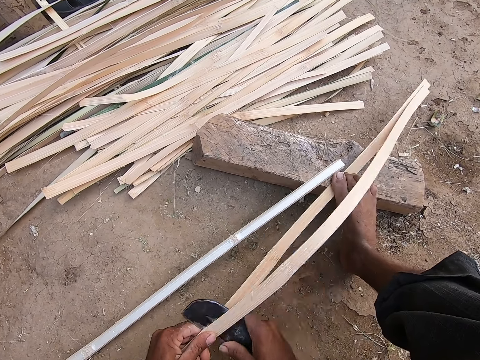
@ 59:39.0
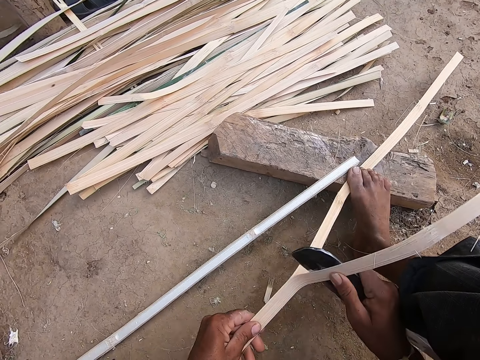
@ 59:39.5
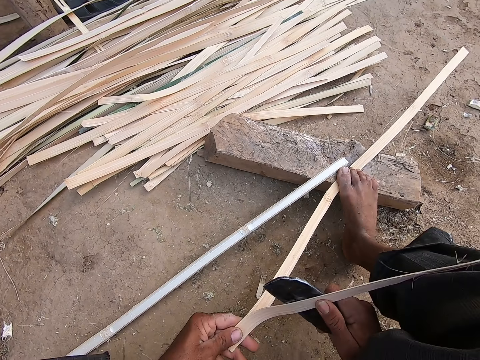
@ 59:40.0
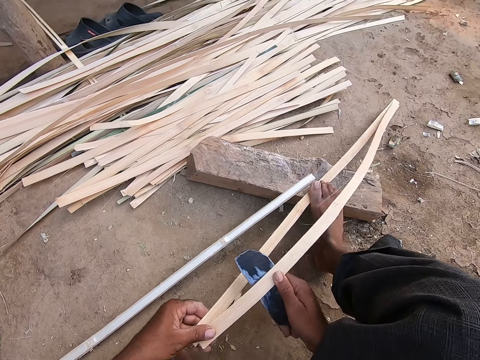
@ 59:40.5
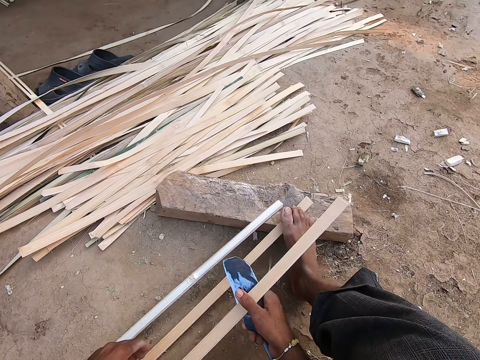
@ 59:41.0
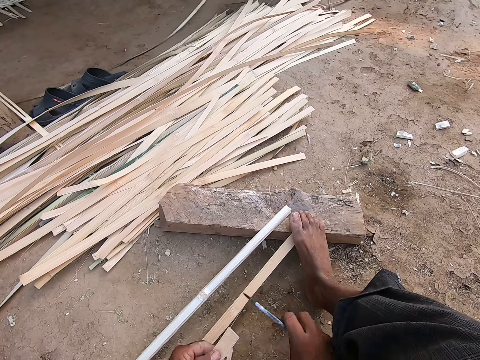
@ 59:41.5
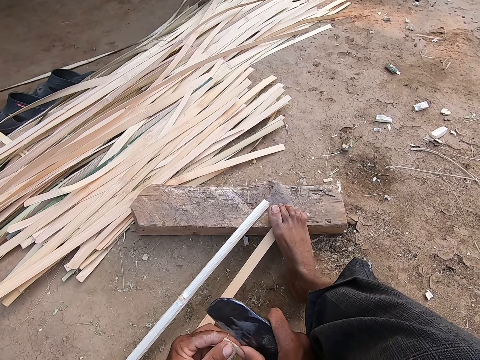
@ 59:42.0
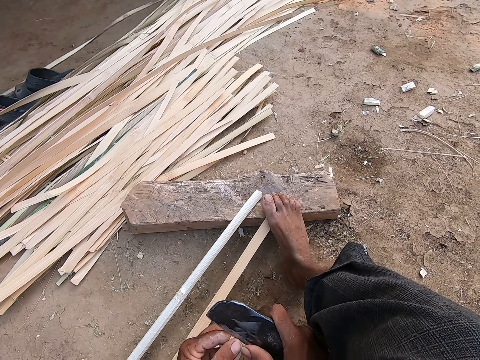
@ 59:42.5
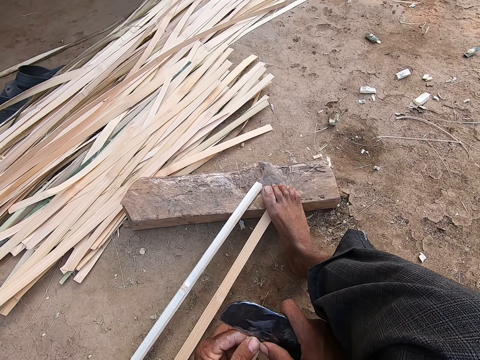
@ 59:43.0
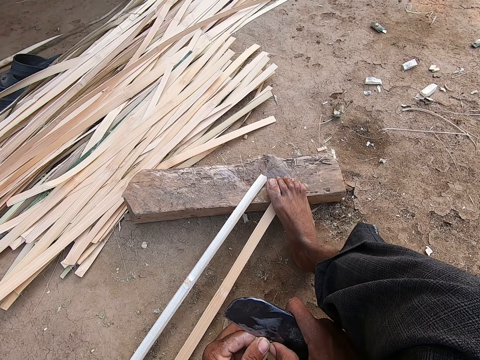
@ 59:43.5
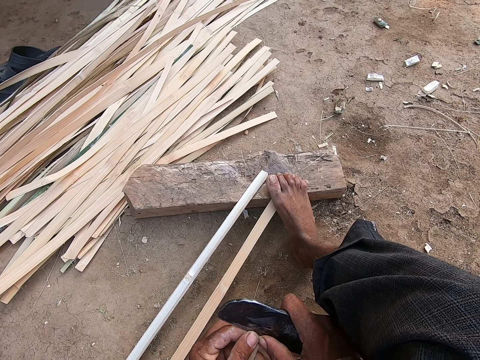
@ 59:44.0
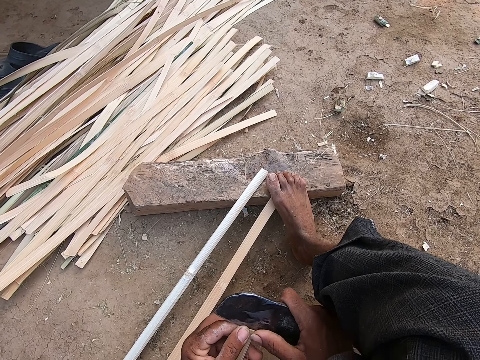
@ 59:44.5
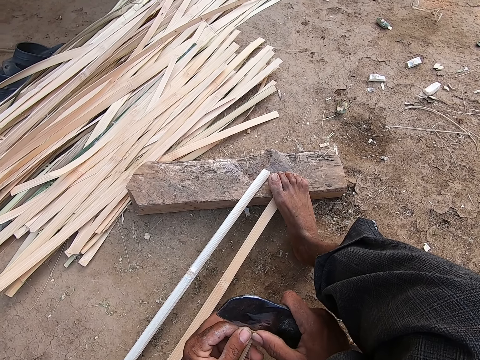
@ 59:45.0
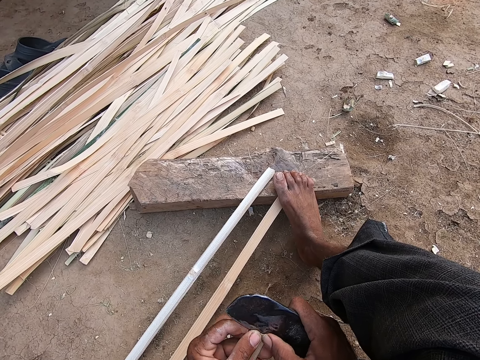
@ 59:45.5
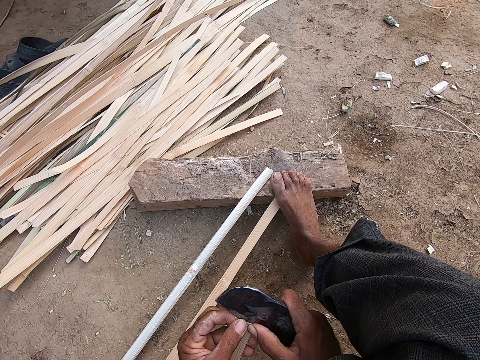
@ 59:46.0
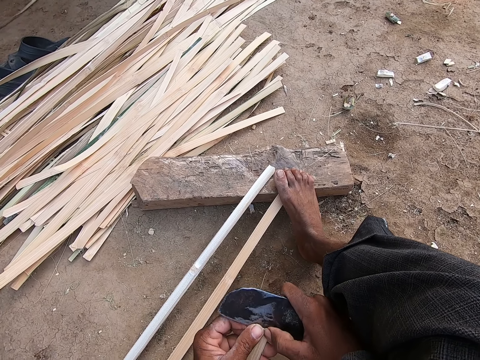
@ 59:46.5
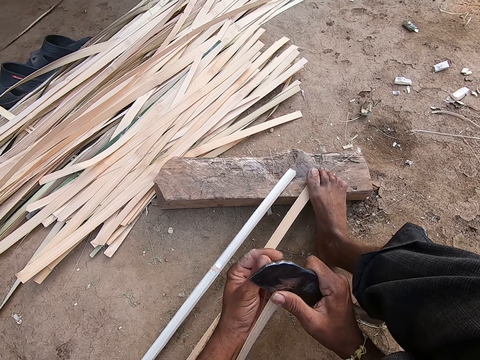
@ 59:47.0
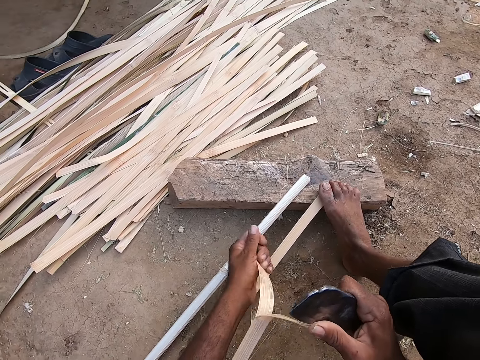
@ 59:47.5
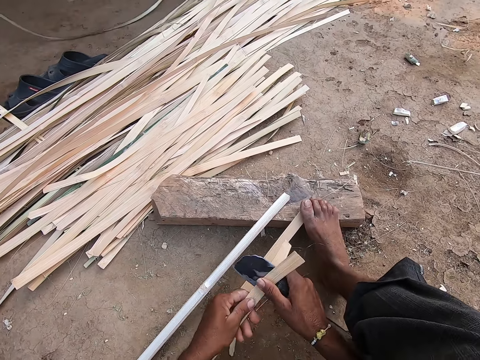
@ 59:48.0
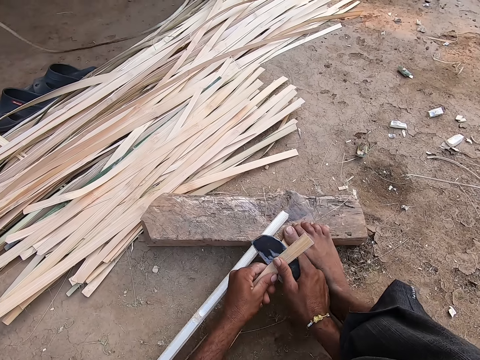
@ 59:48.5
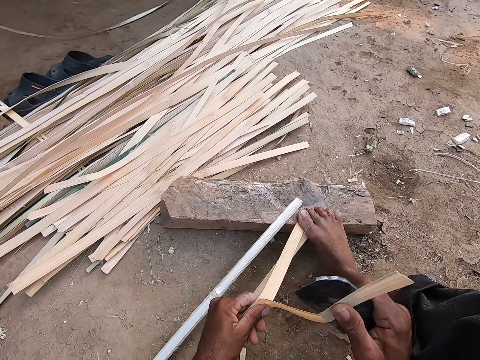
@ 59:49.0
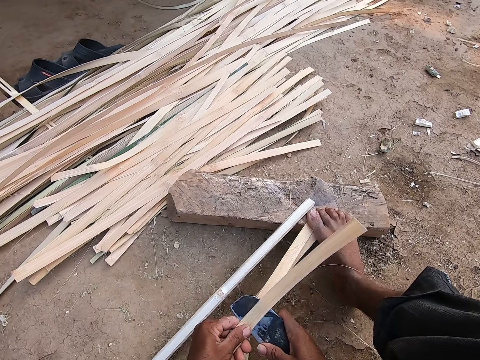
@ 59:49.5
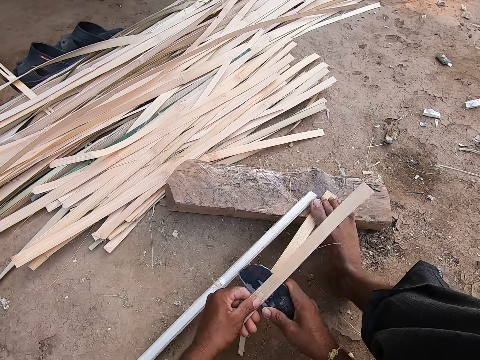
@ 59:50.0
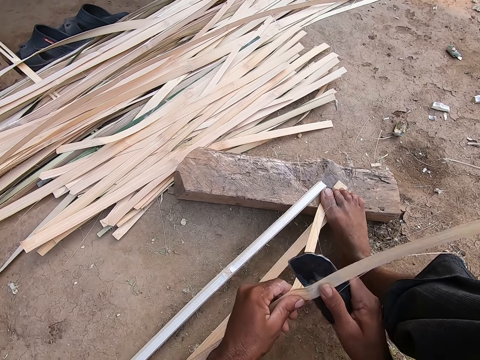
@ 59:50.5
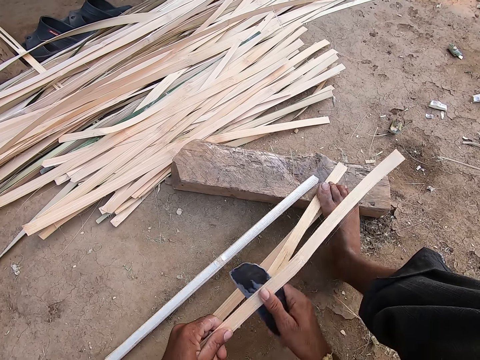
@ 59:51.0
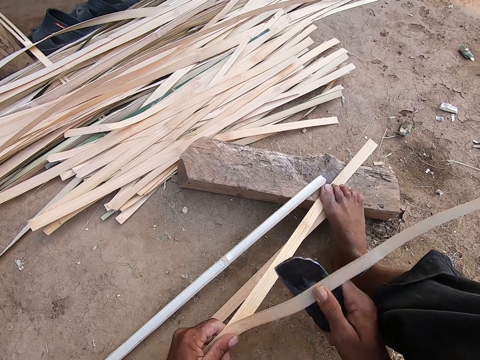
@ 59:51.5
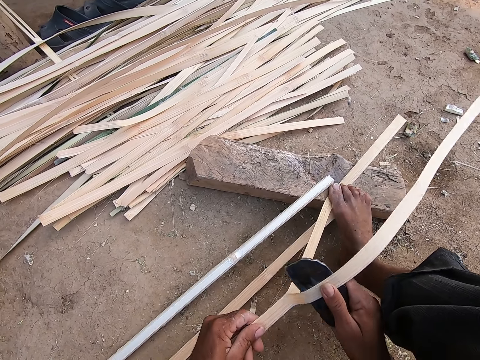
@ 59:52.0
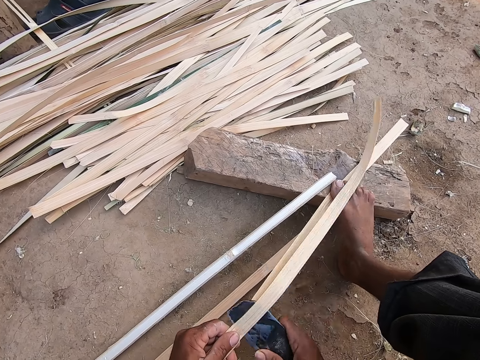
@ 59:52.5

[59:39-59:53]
The camera wearer withdraws the bamboo strip from his left foot with his hands. He separates the bamboo strip with his left hand and the billhook in his right hand. He raises his right foot from the wood. He slides a part of the bamboo strip under his right foot with his hands. He places his right foot on the bamboo strip. He divides the bamboo strip with the billhook in his right hand.

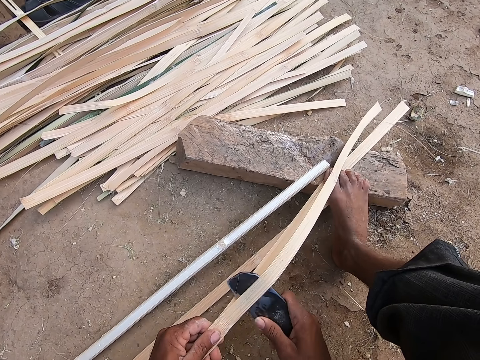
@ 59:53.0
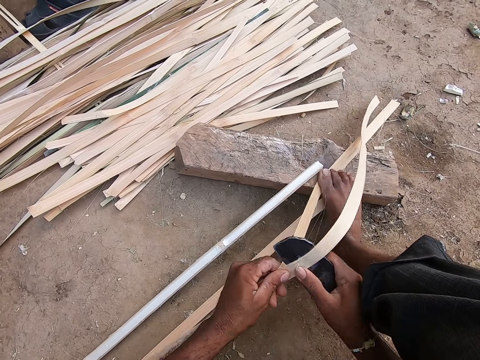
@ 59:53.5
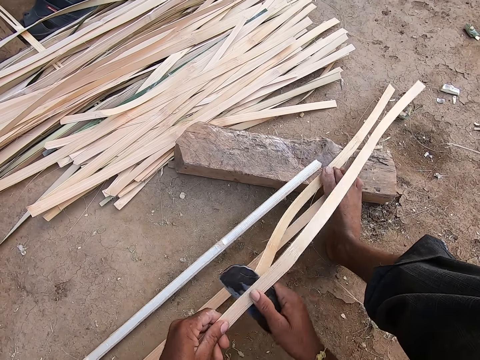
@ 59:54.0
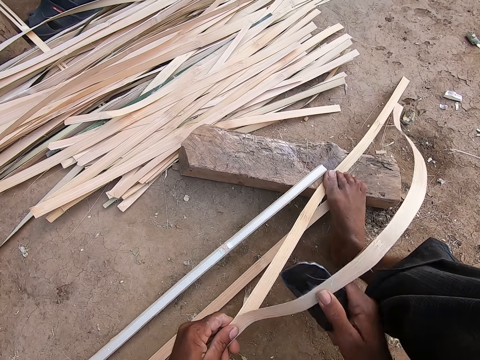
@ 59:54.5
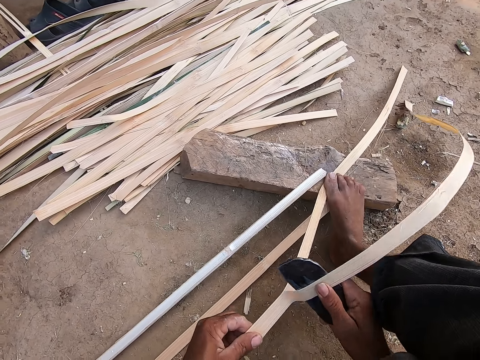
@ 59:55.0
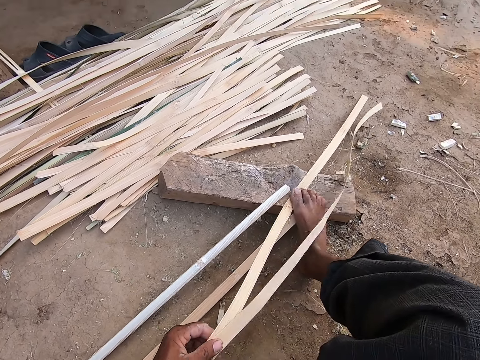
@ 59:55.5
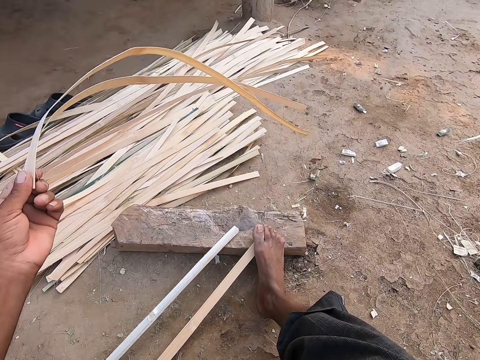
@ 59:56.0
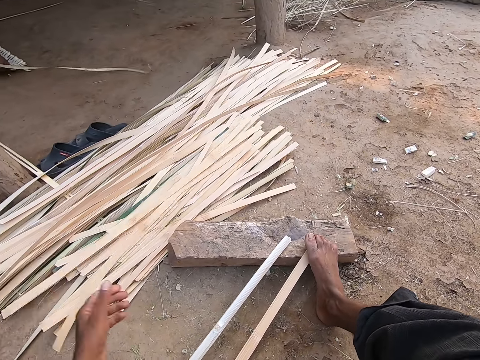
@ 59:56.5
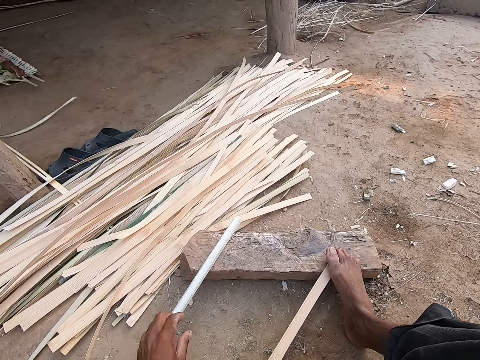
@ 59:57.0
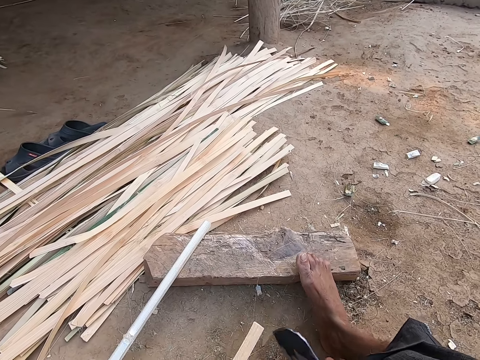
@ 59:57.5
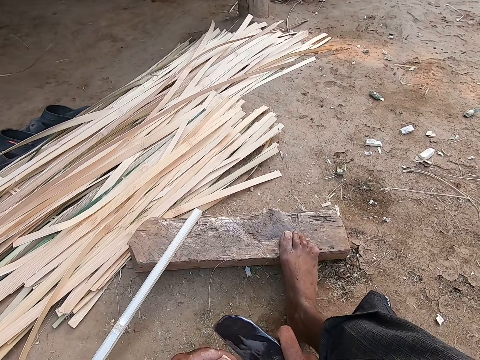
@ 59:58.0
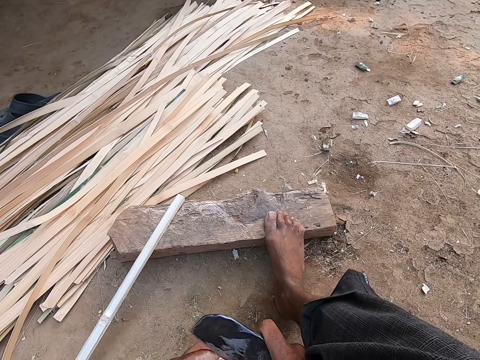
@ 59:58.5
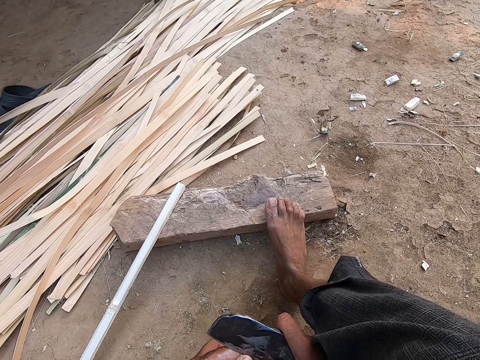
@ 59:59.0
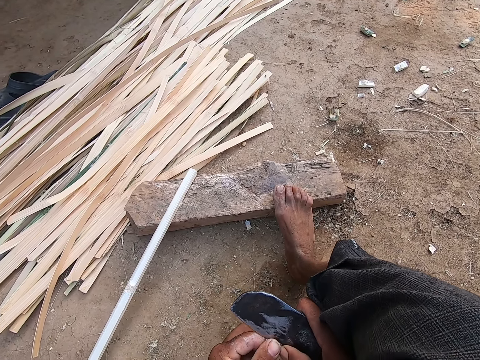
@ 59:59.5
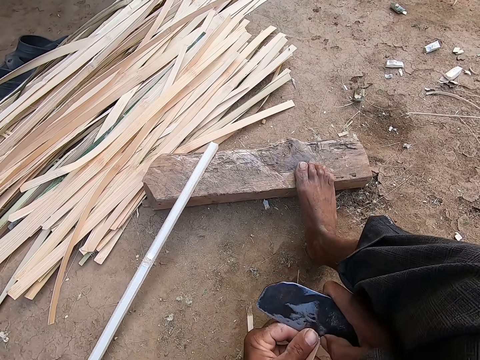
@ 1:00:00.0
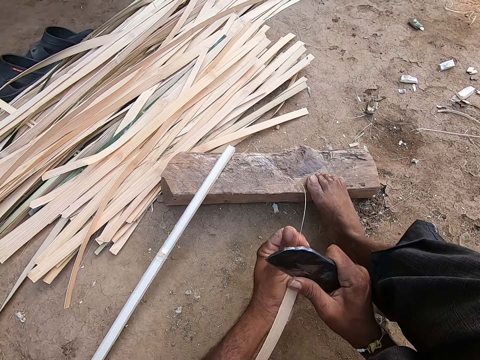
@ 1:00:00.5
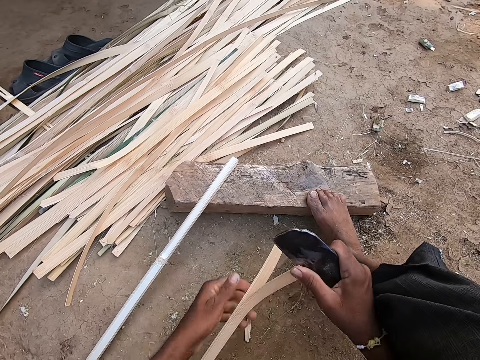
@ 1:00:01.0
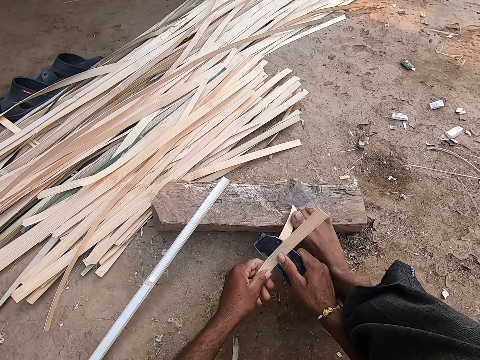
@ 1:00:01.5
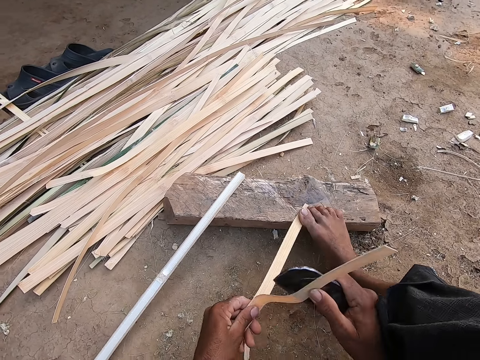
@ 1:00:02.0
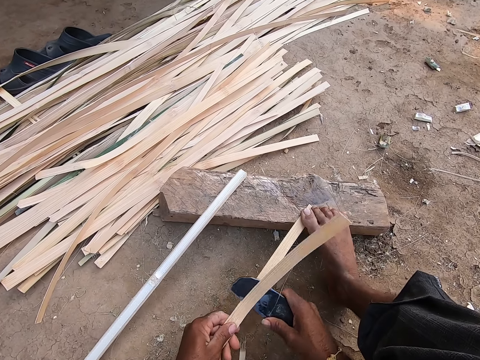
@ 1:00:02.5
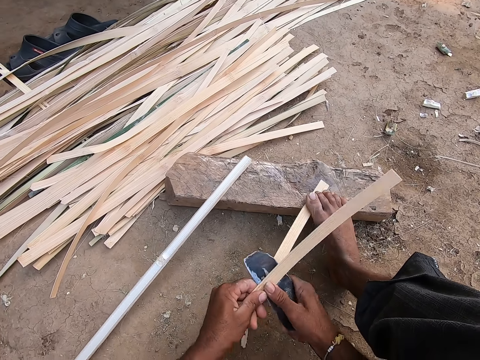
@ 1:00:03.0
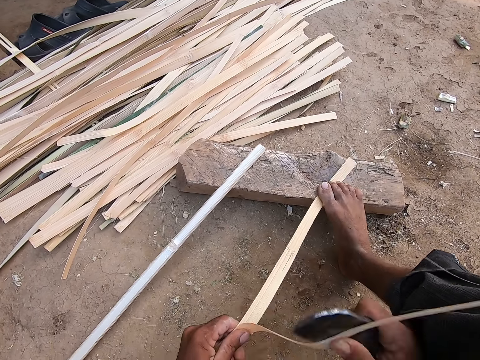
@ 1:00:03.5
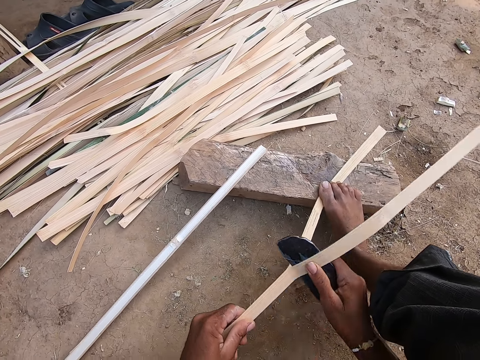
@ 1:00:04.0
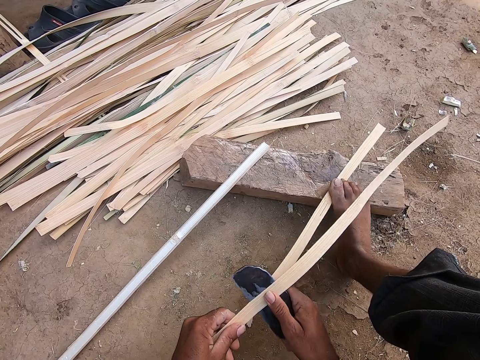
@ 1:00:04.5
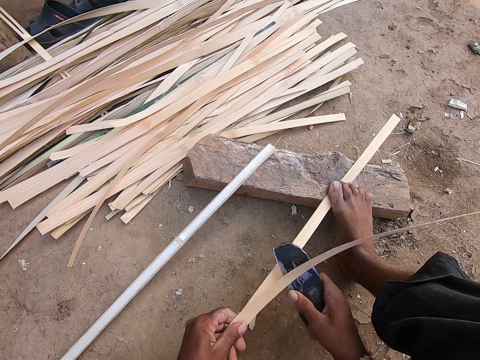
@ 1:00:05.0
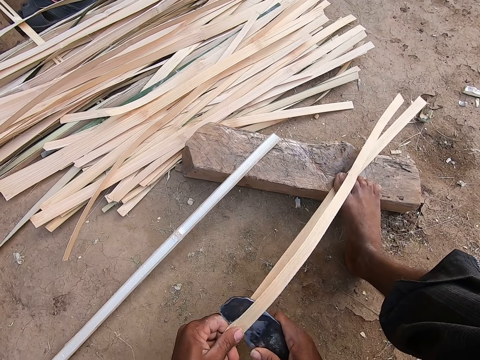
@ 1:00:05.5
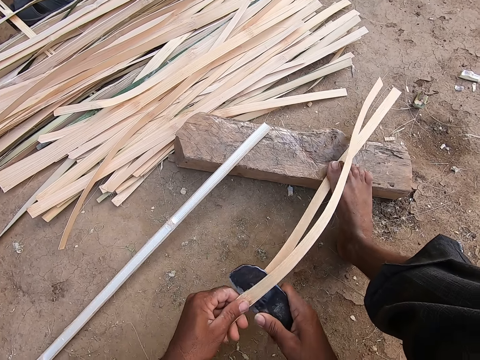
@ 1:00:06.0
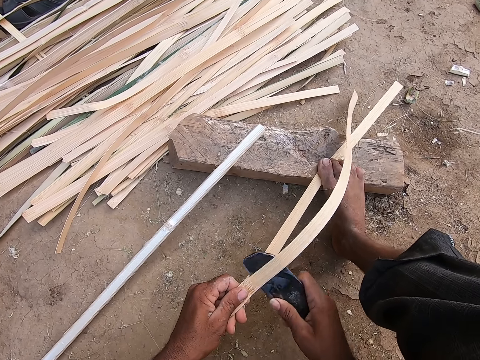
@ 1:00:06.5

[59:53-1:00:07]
The camera wearer withdraws the bamboo strip under his right foot with his left hand. He throws the bamboo strip on the pack of bamboo strips on the ground with his left hand. He moves a bamboo strip aside with his left hand. He picks a bamboo strip from the wood with his left hand. He inserts the billhook at the edge of the bamboo strip. He separates the bamboo strip with his left hand and the billhook in his right hand. He divides the bamboo strip with the billhook in his right hand.
